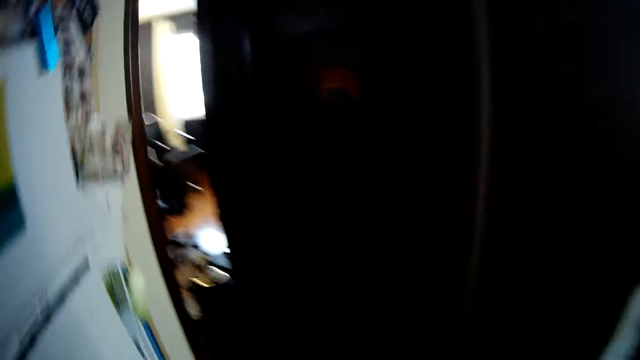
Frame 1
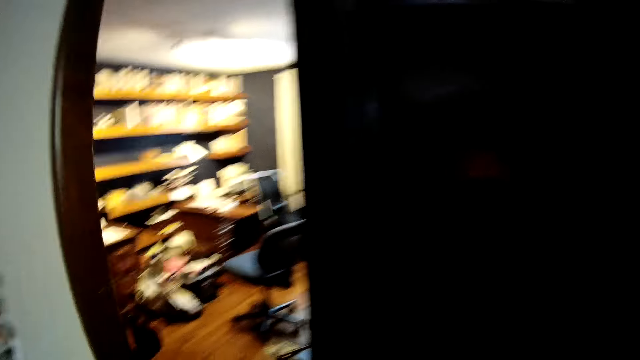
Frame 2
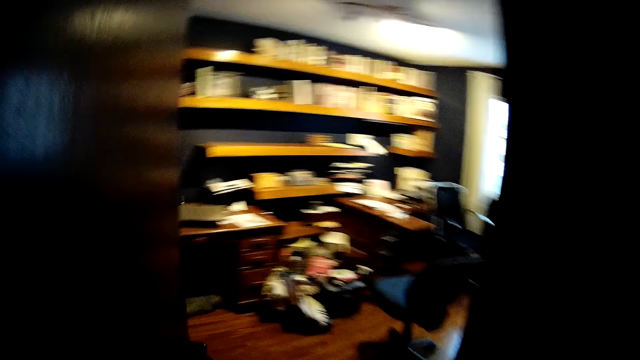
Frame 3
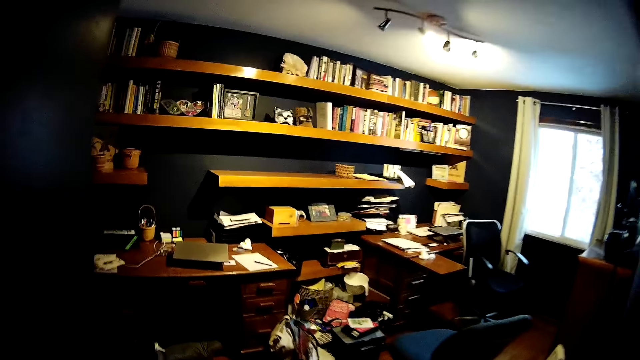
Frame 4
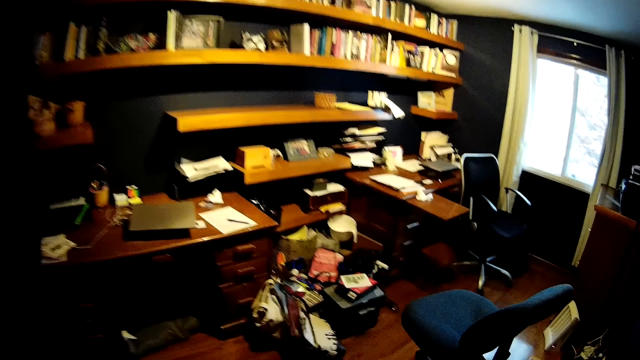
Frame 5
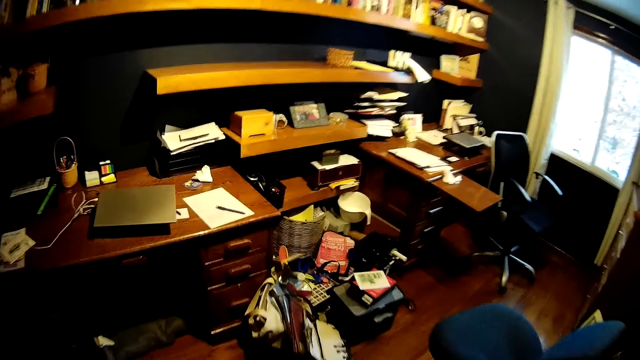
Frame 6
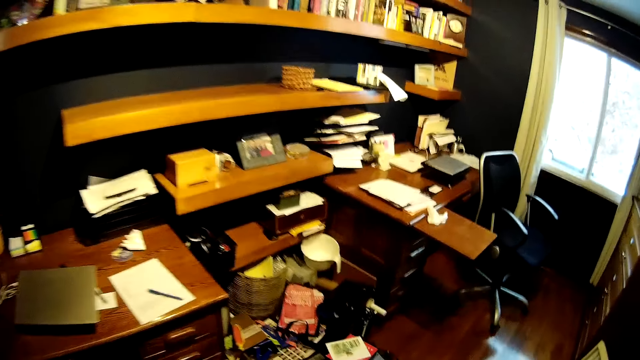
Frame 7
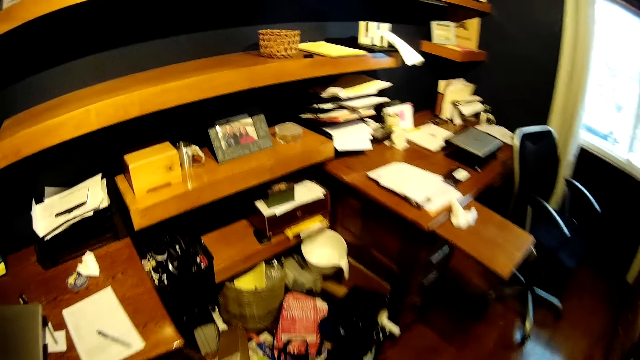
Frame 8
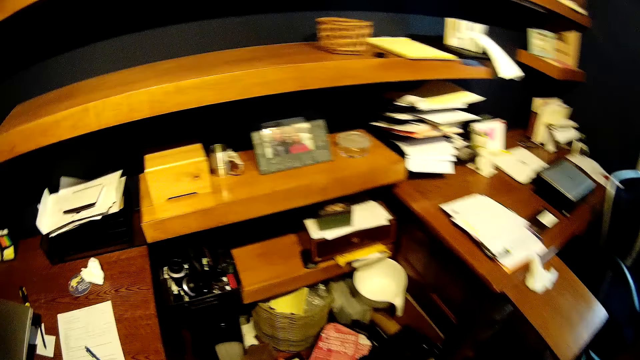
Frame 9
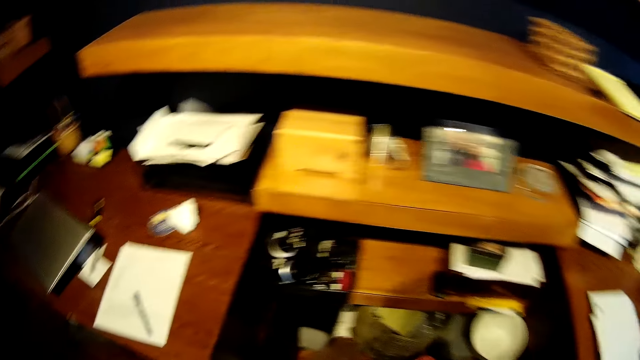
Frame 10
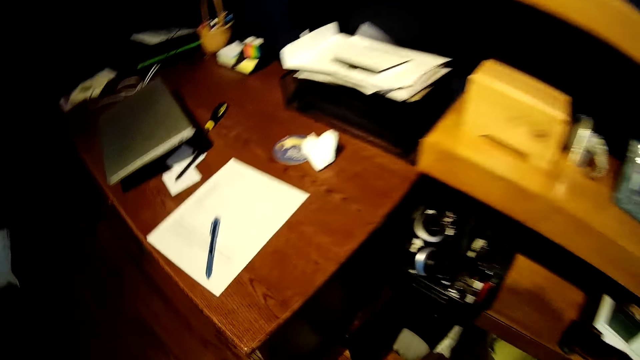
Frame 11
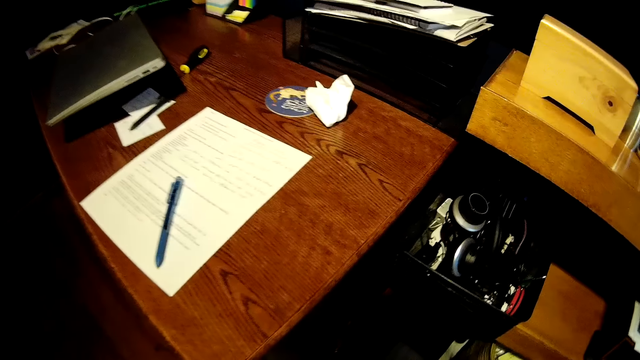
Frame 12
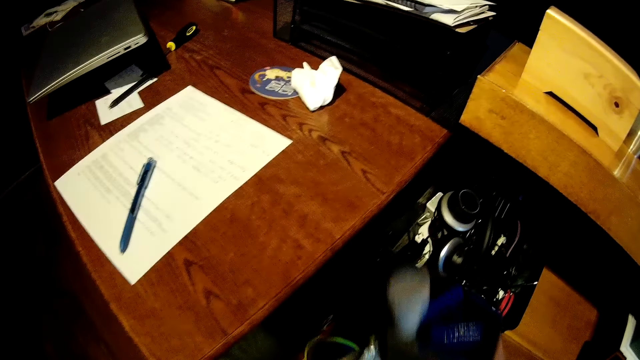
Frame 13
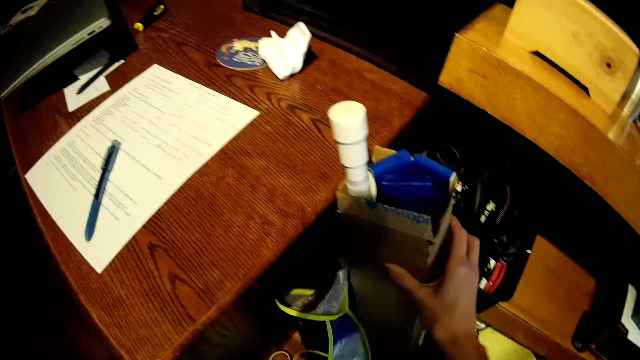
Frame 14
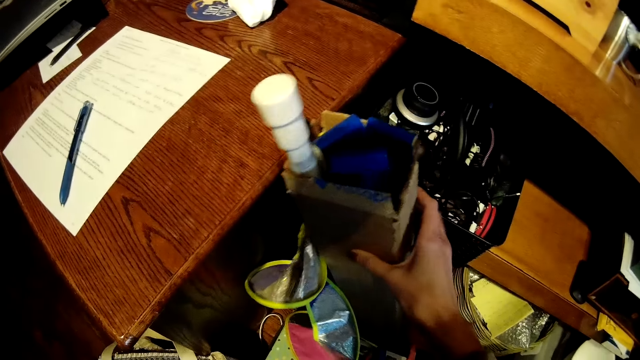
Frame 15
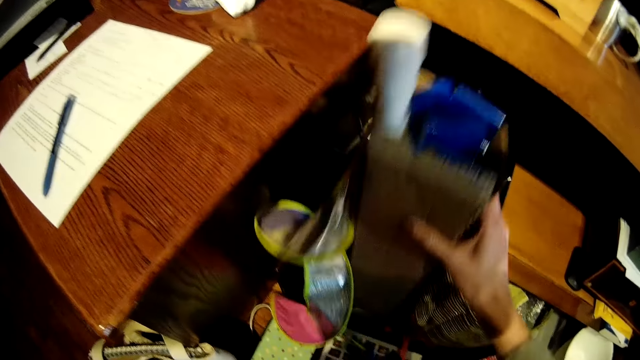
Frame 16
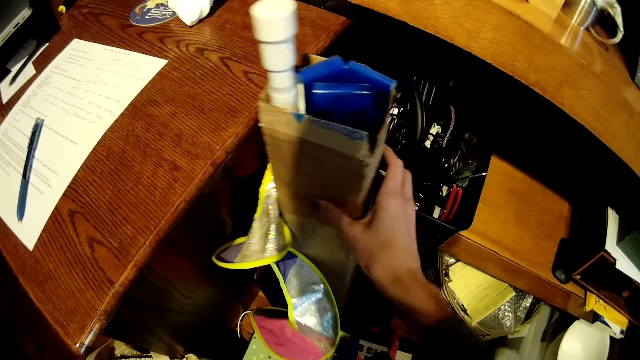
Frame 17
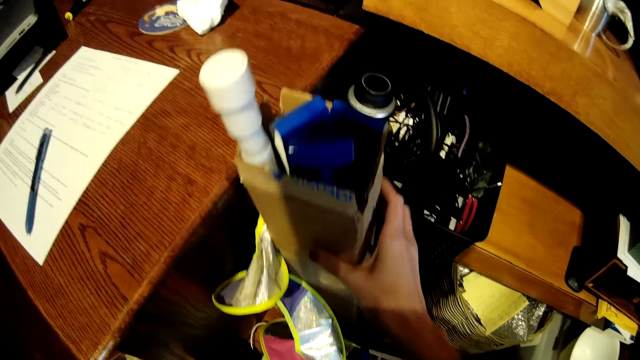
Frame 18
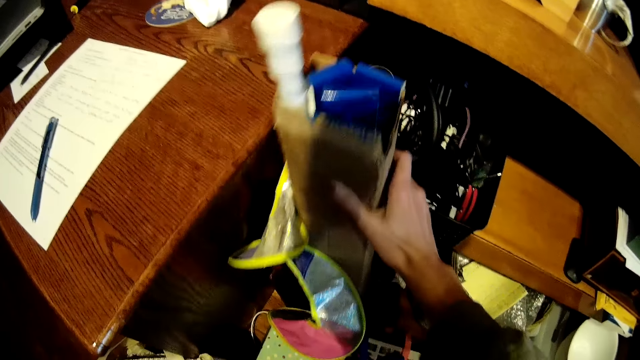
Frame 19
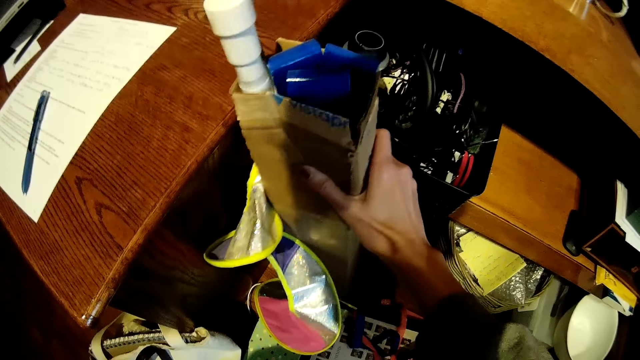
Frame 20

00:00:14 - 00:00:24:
The camera wearer walks a room. They drop a carton on the floor. They hold a box.

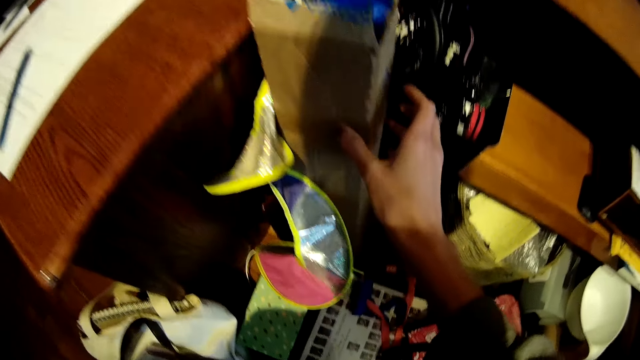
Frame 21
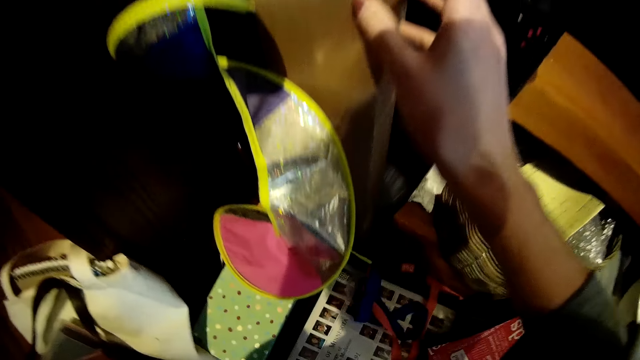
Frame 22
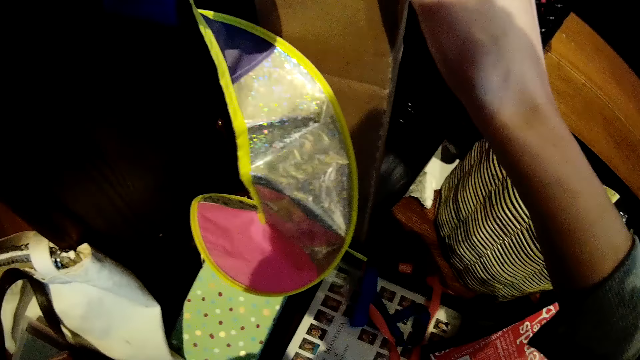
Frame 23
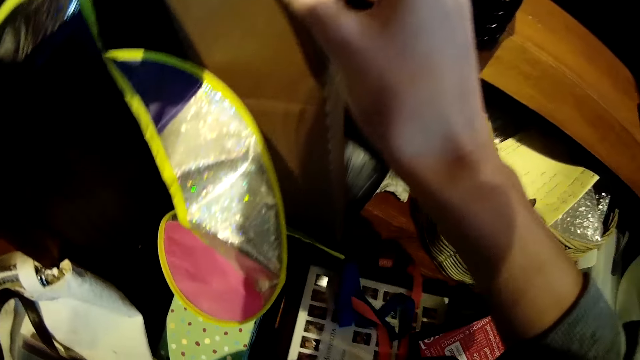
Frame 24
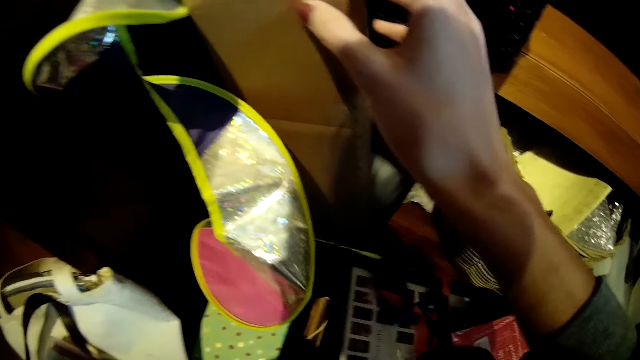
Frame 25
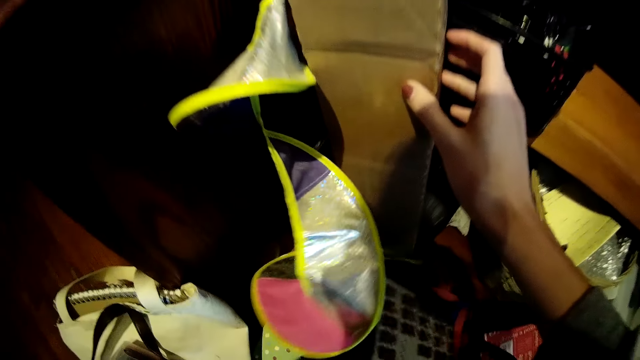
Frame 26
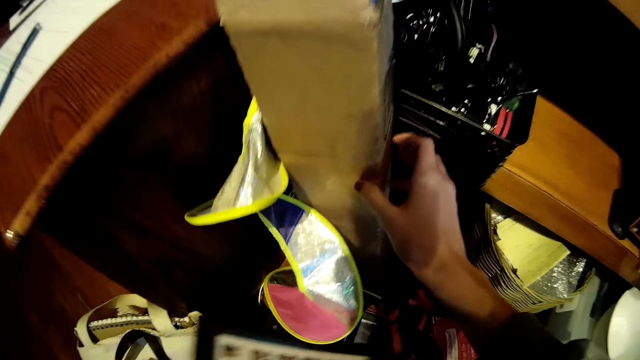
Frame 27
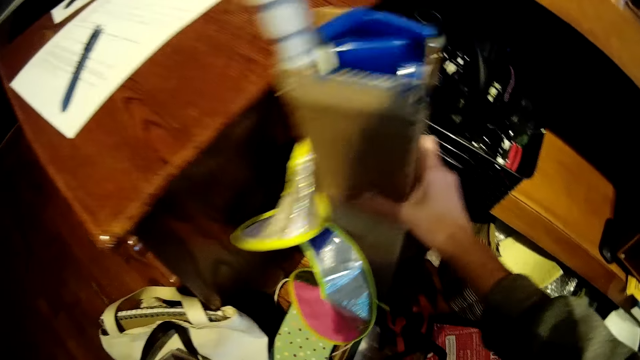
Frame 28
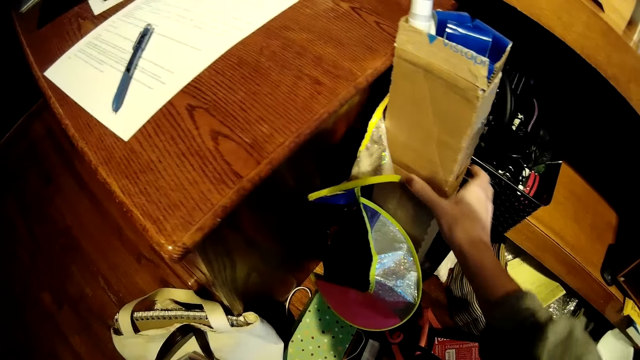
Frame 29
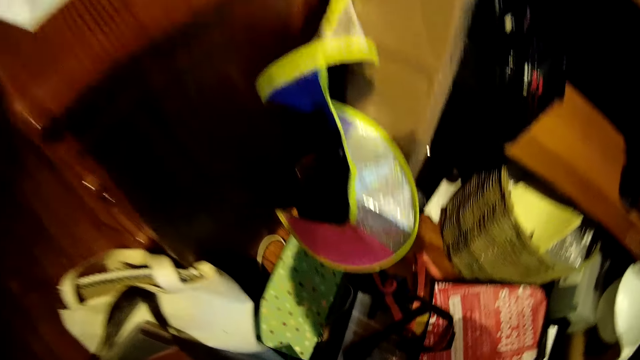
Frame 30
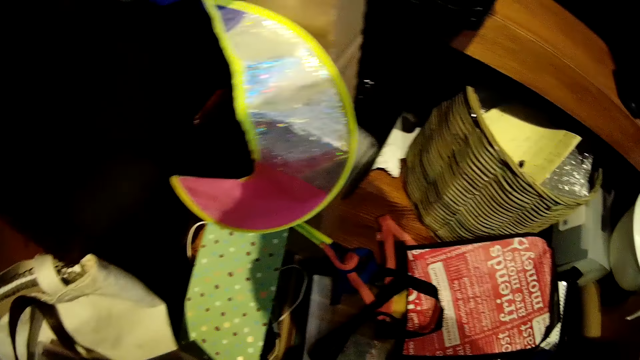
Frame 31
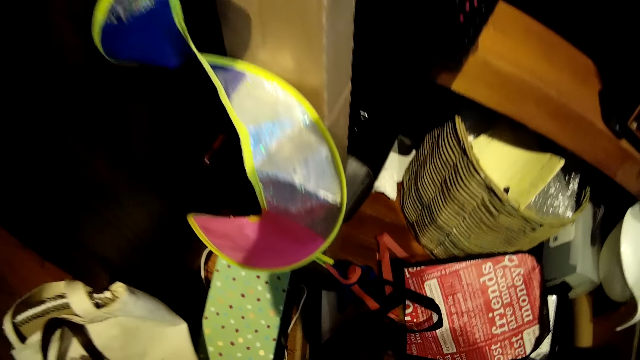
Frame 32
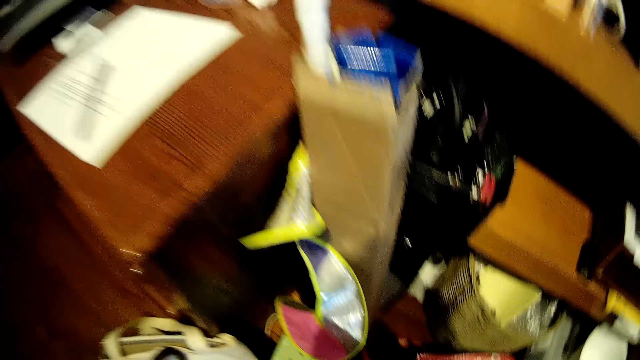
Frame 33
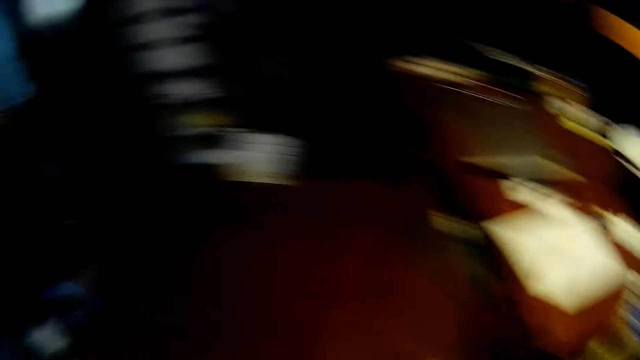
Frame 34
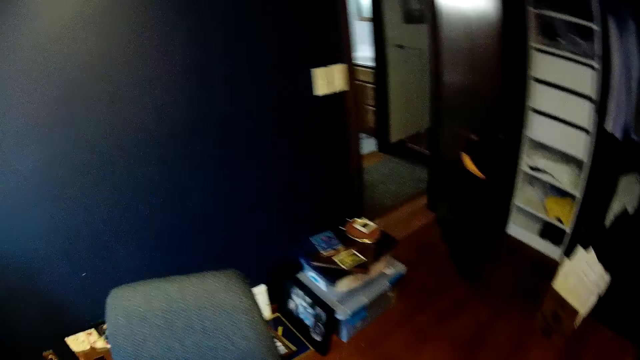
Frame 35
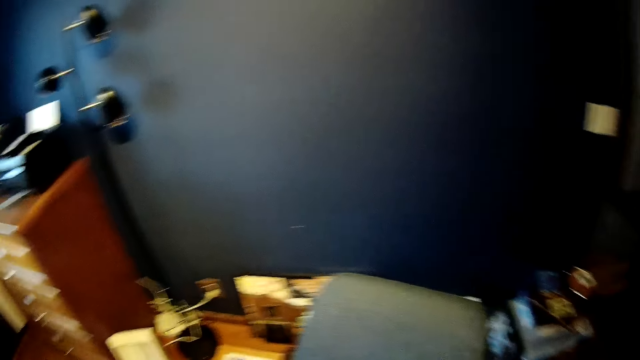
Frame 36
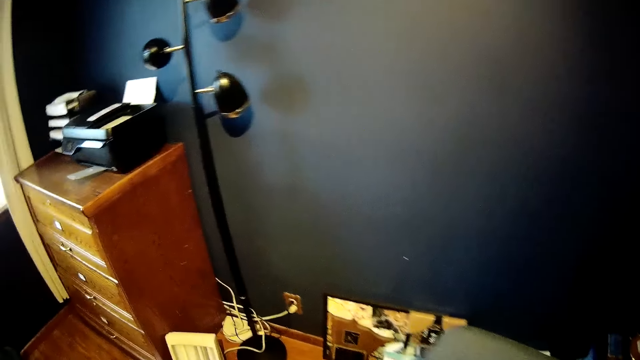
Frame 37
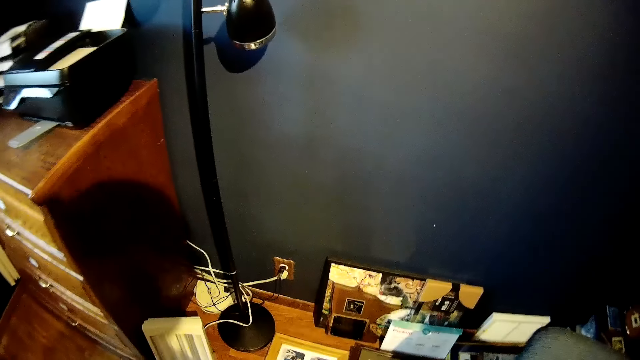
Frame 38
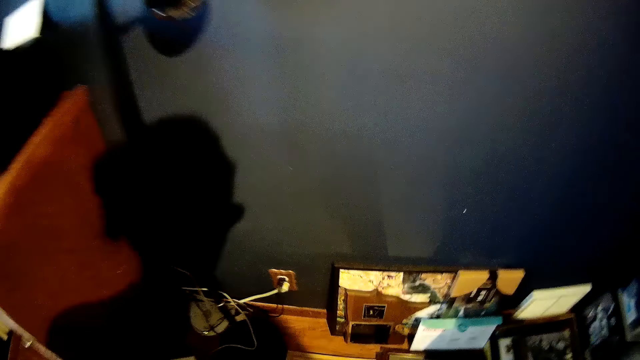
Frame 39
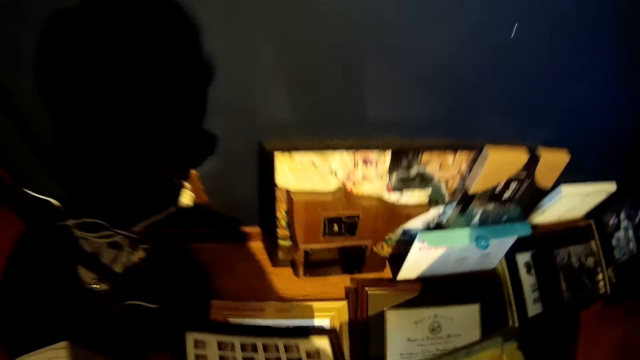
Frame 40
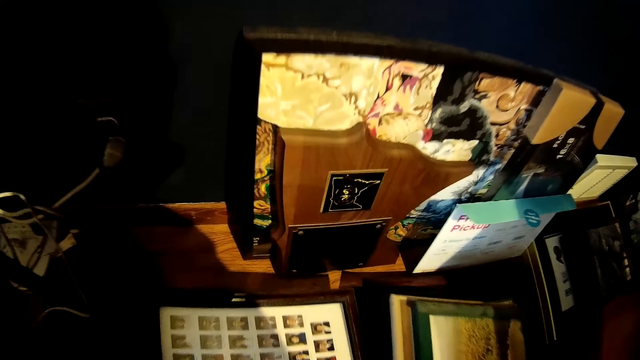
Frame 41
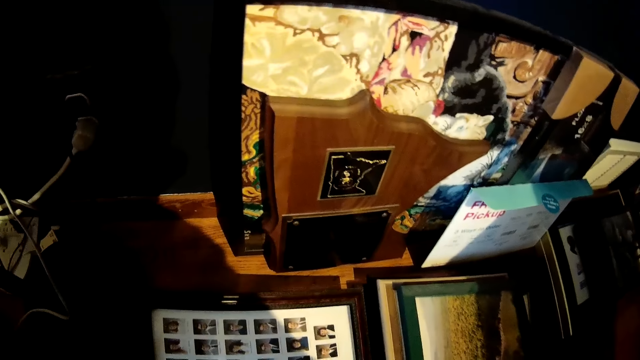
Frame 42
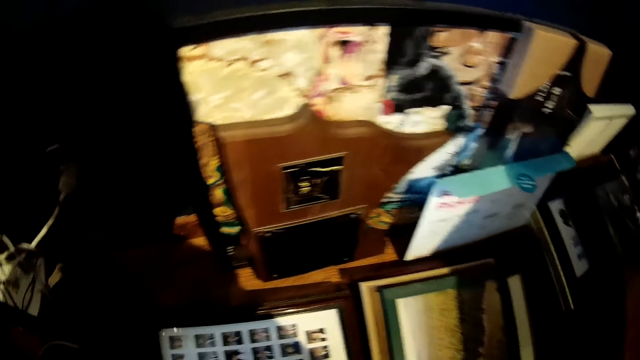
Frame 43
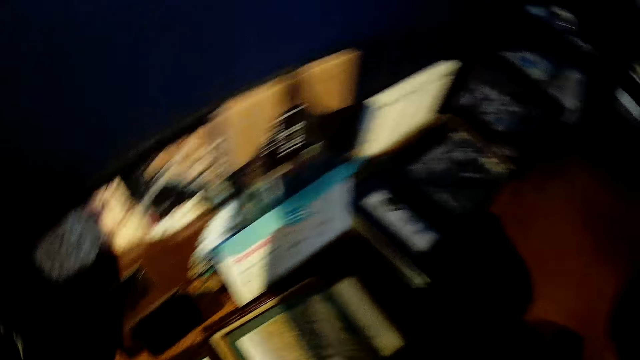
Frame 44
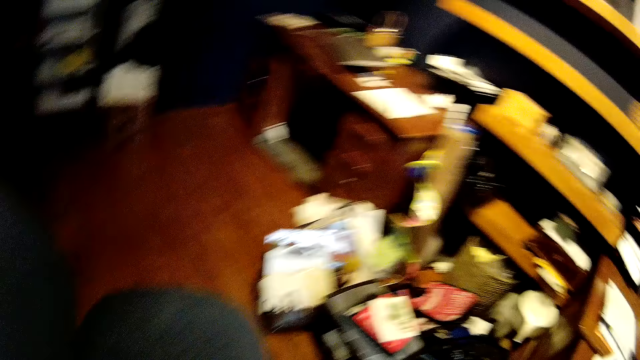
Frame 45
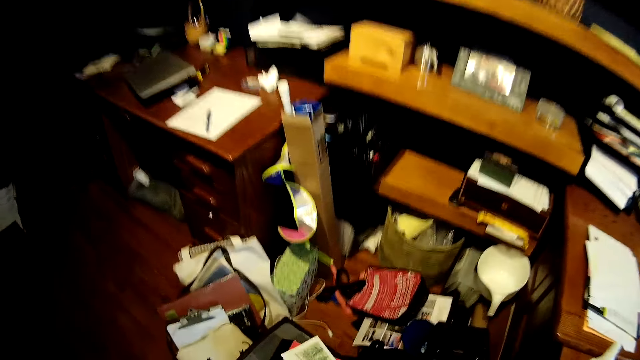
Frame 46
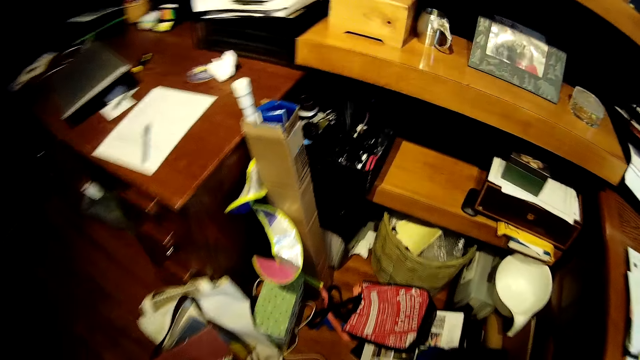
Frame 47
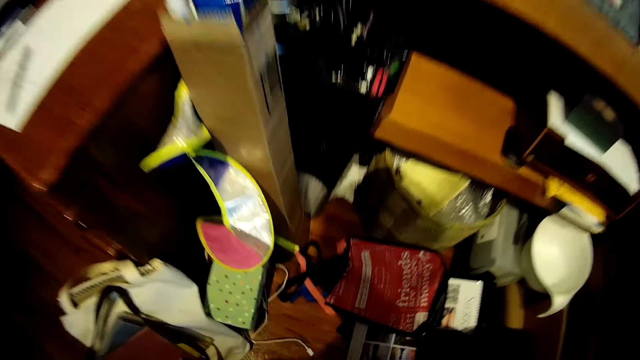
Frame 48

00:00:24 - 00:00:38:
The camera wearer picks up a frame on the floor. He puts the box against a table. He picks up a photo frame from the floor with his right hand. He adjusts the carton with his right hand. He turns around. He drops the frames in his hands on the floor. He puts the photo frames in alignment. He turns around.
